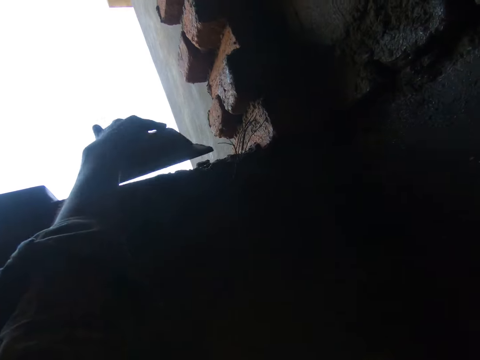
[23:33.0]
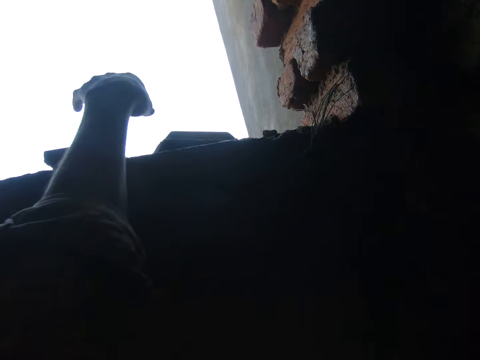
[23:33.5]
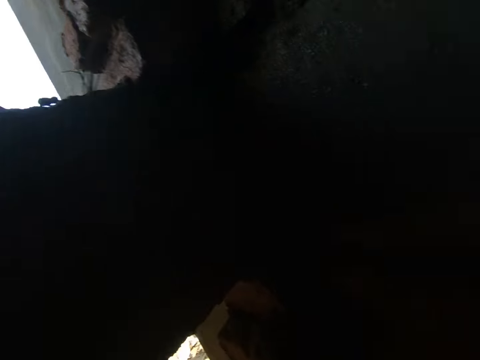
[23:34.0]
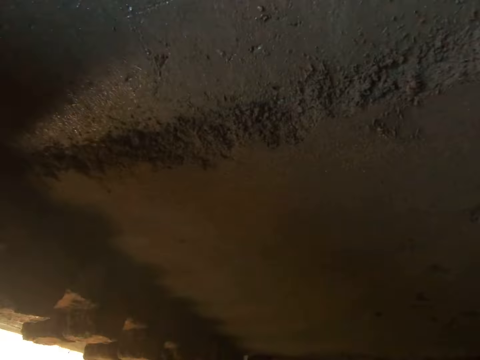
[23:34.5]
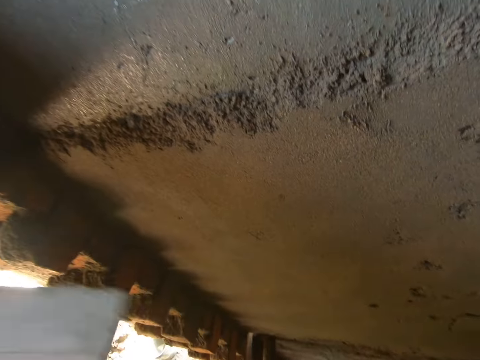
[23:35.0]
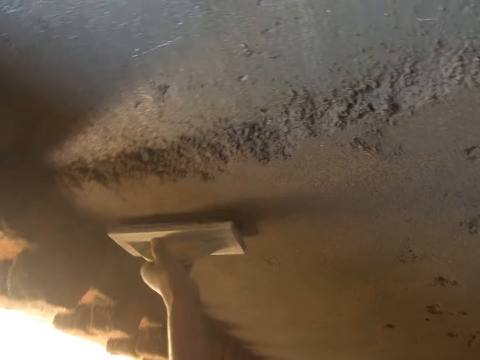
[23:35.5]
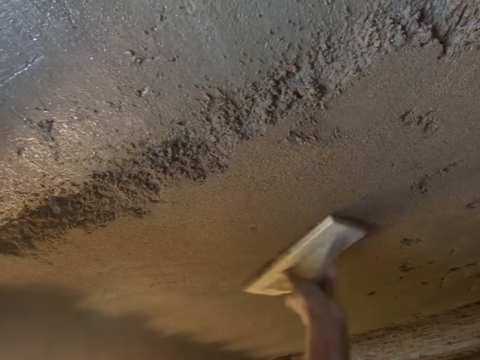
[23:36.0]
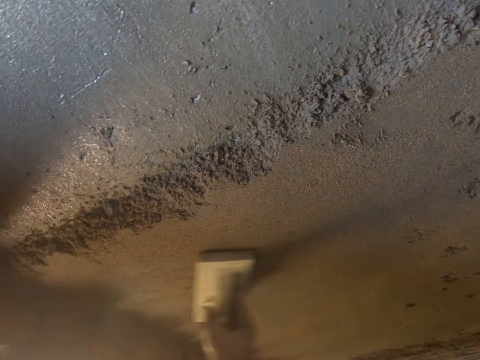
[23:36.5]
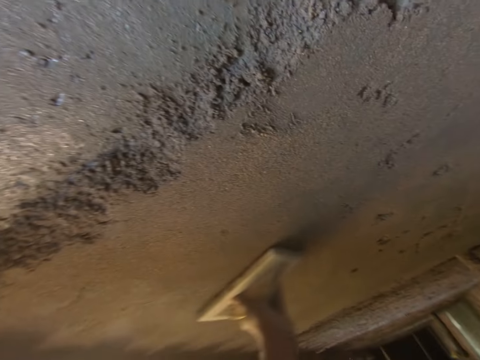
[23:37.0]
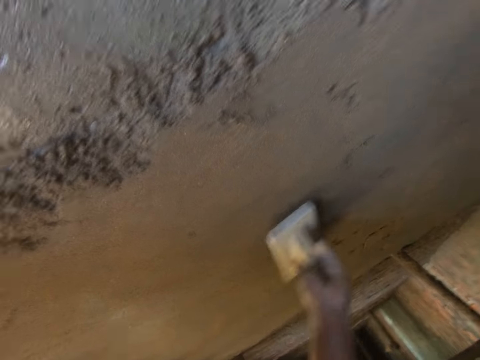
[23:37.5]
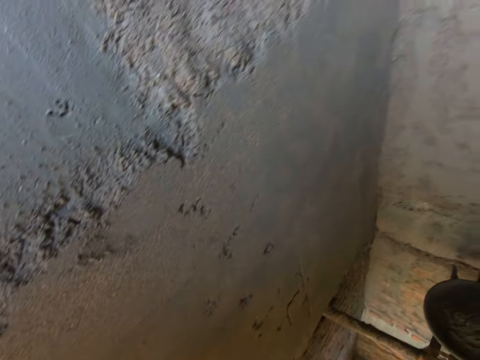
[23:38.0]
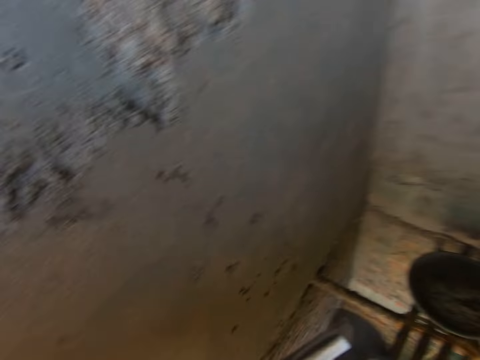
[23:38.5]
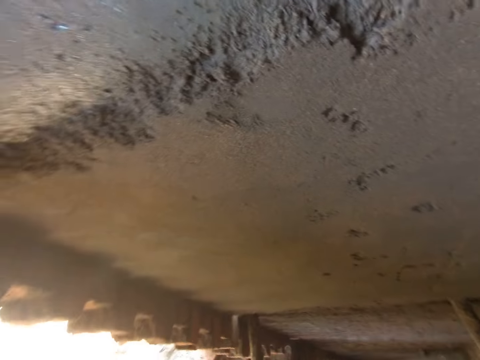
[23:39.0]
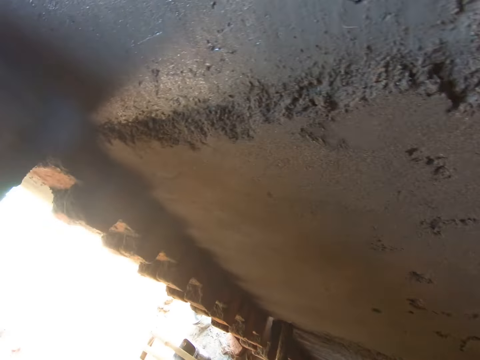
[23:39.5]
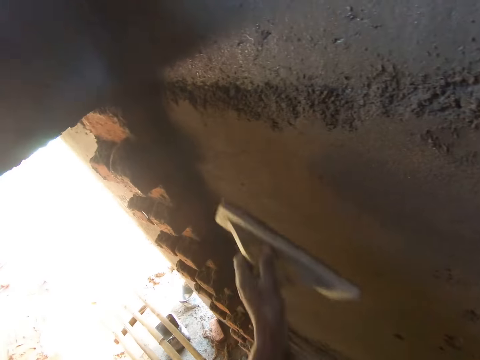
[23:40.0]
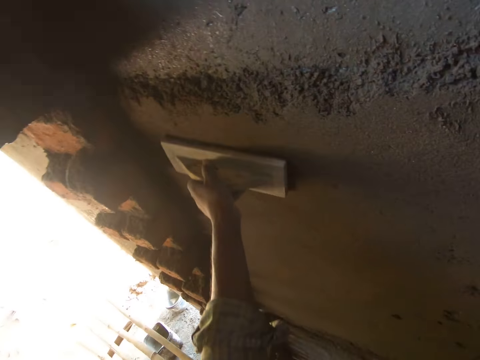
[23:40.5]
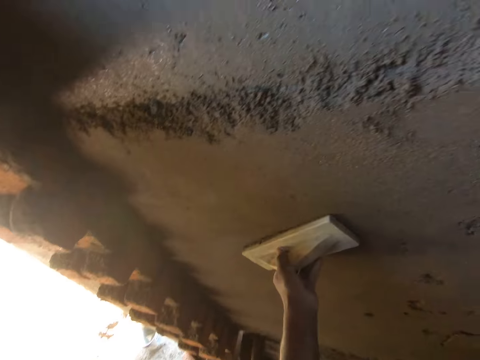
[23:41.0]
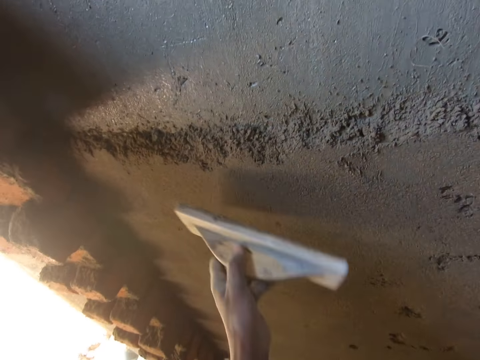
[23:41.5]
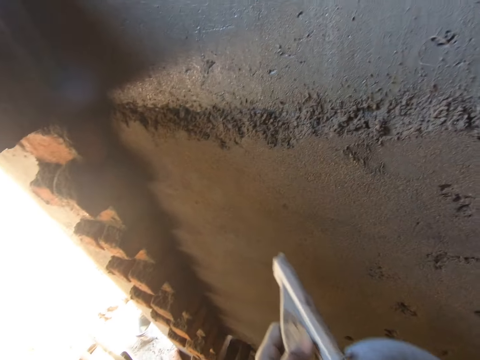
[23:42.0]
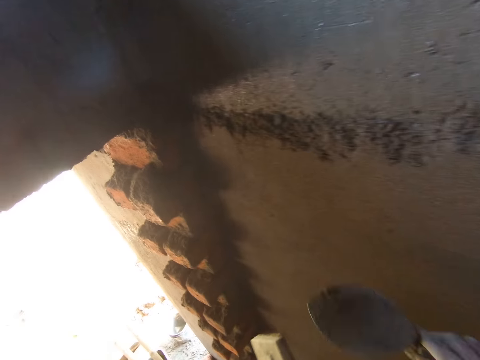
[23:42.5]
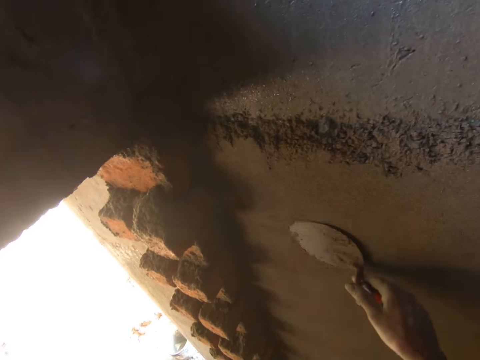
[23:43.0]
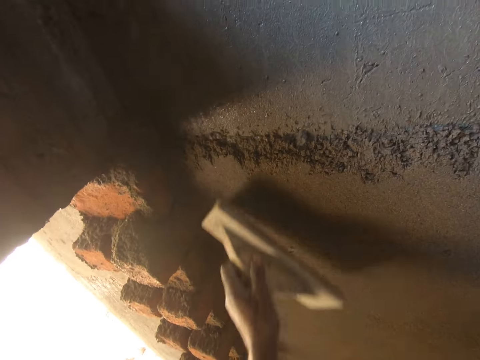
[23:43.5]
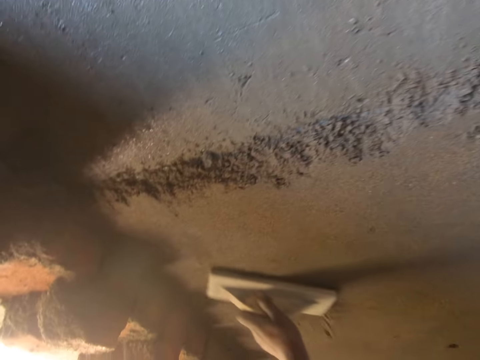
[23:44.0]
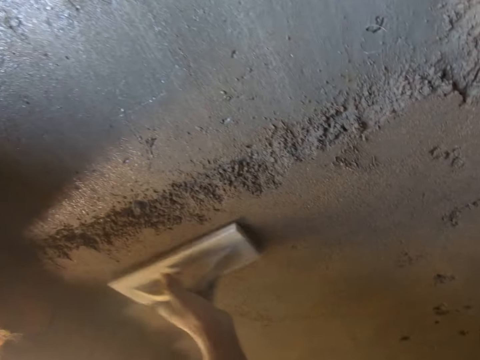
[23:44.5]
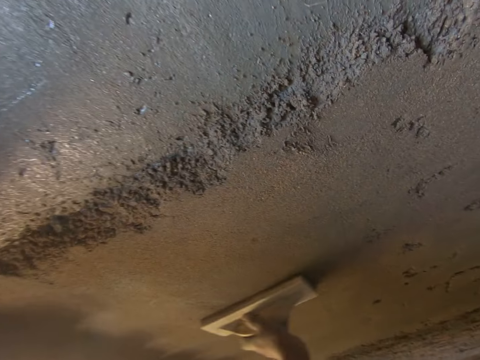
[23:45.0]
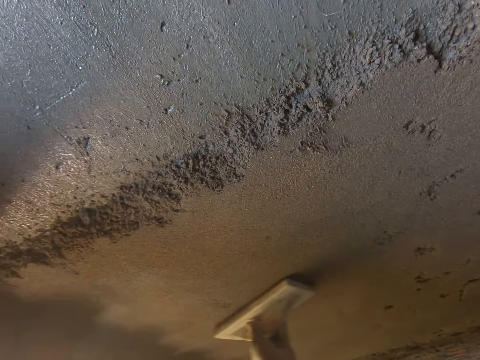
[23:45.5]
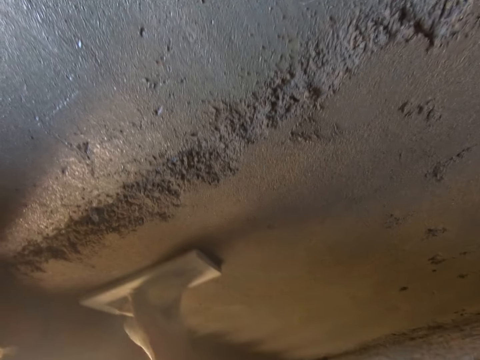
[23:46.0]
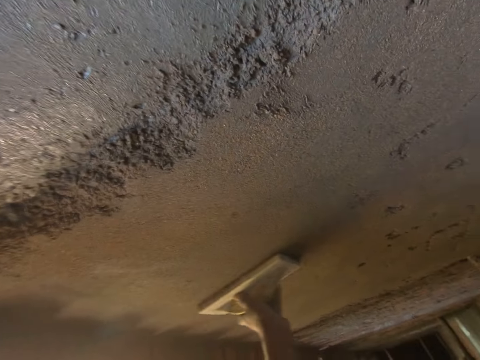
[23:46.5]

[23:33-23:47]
The camera wearer drops the wooden float or hawk in his left hand on the wall. He picks up the wooden float on the wall with his left hand. He smoothens the wall surface with the wooden float in his left hand. He levels the wall with the hawk. He removes cement from the wooden float with the hand trowel in his right hand. He smoothens the wall surface with the hand trowel in his right hand. He smoothens the wall surface with the wooden float in his left hand.

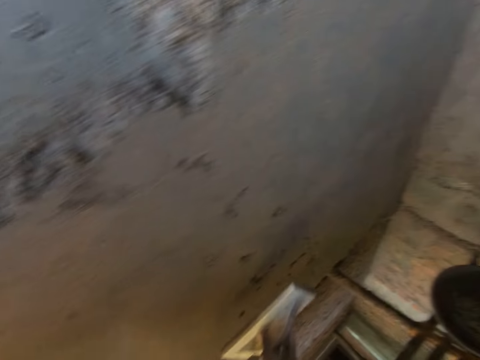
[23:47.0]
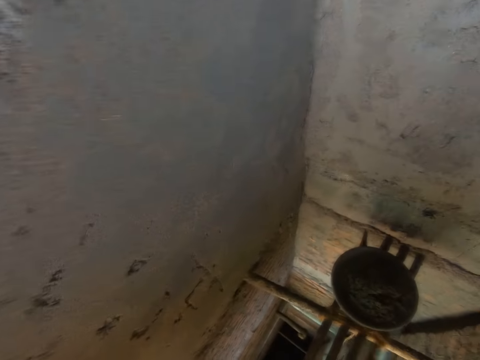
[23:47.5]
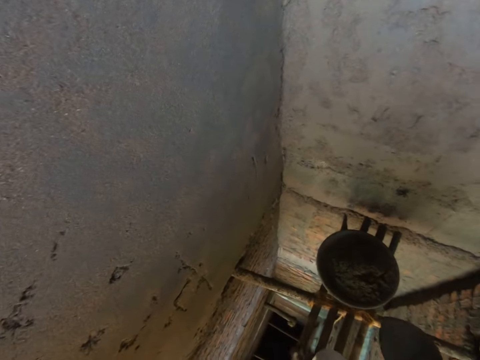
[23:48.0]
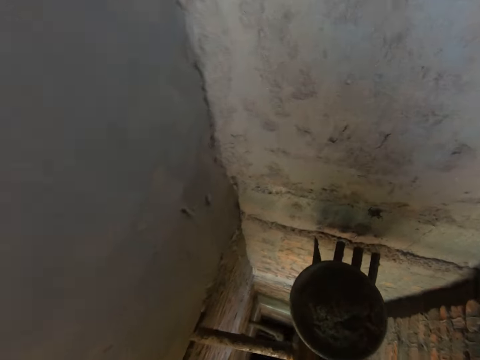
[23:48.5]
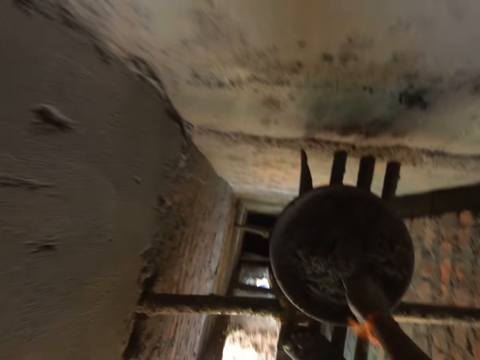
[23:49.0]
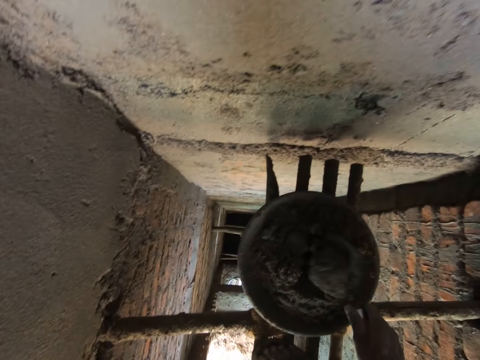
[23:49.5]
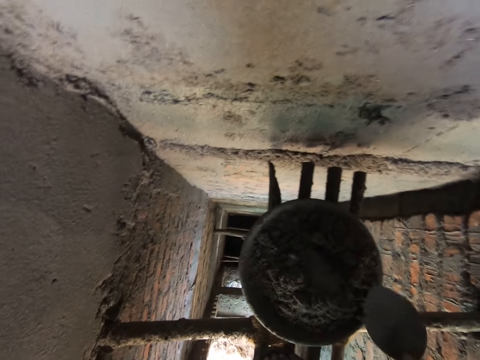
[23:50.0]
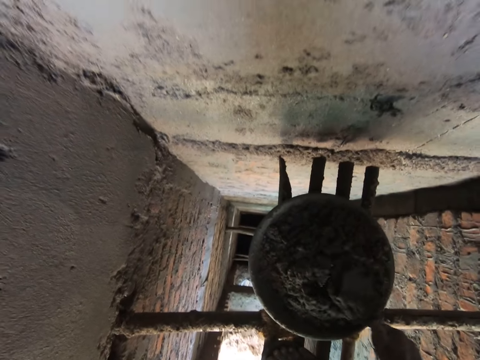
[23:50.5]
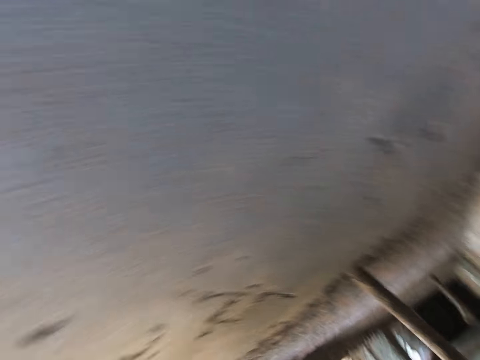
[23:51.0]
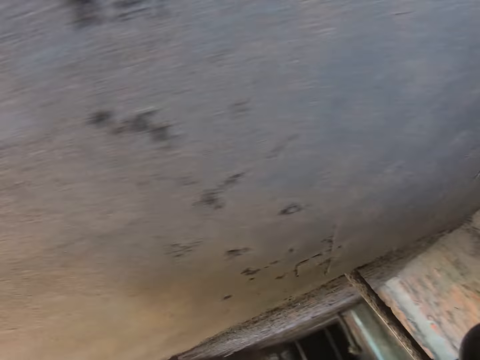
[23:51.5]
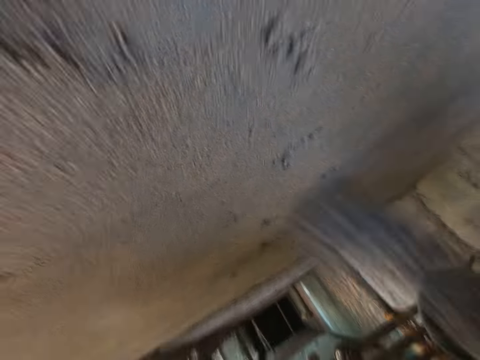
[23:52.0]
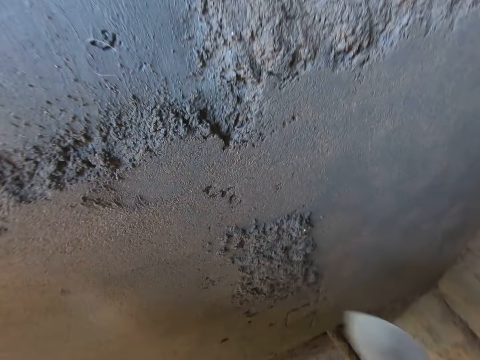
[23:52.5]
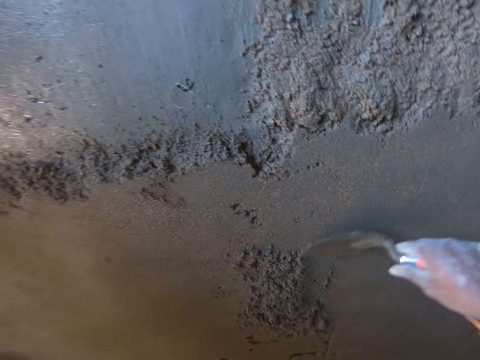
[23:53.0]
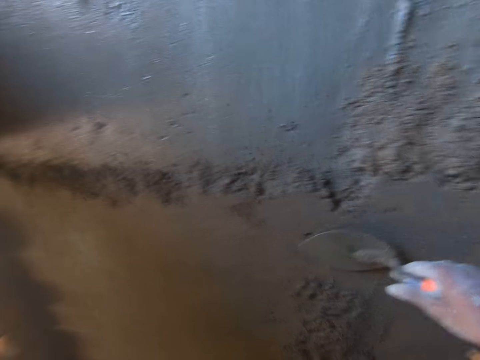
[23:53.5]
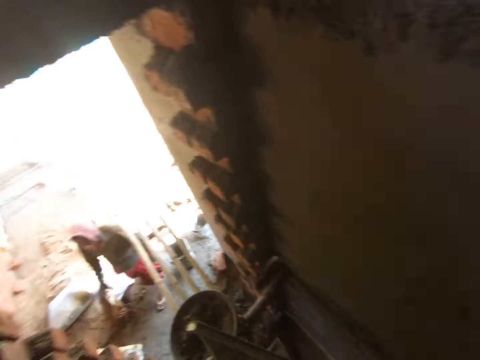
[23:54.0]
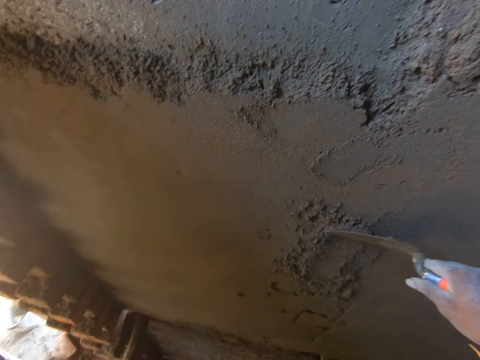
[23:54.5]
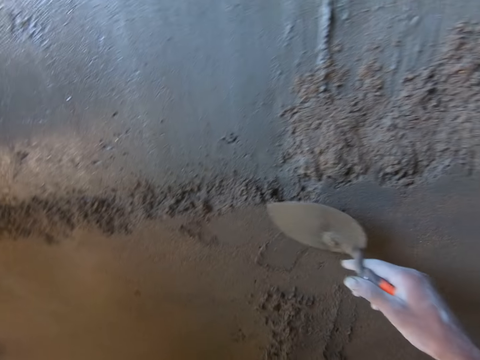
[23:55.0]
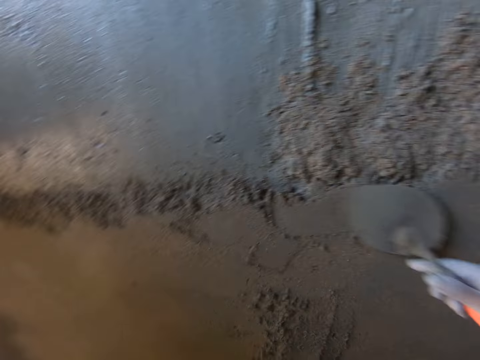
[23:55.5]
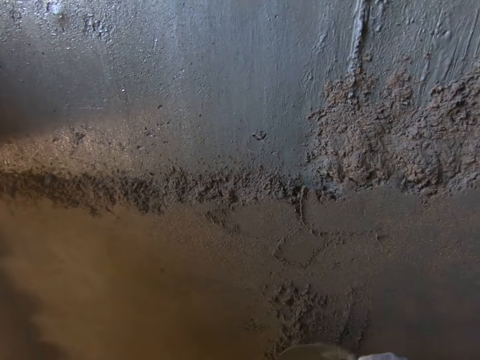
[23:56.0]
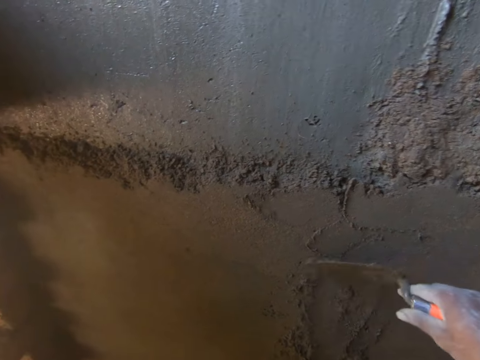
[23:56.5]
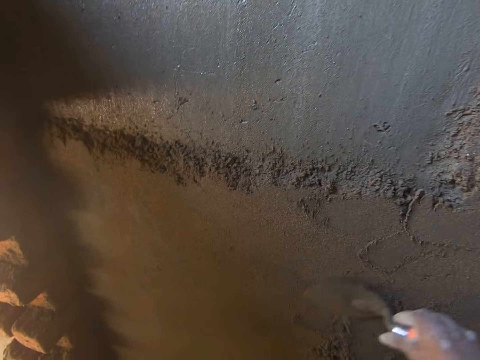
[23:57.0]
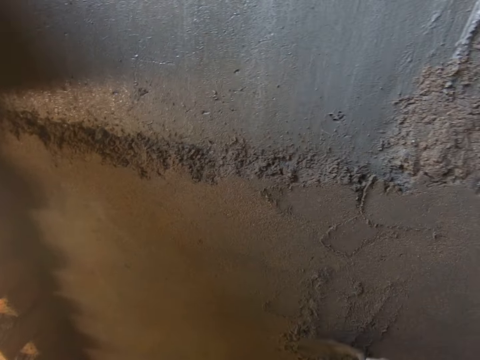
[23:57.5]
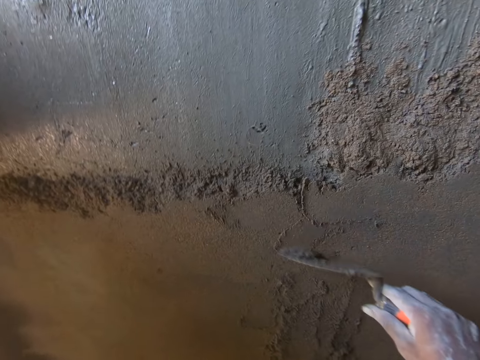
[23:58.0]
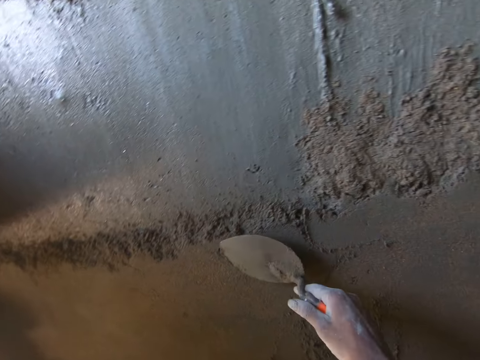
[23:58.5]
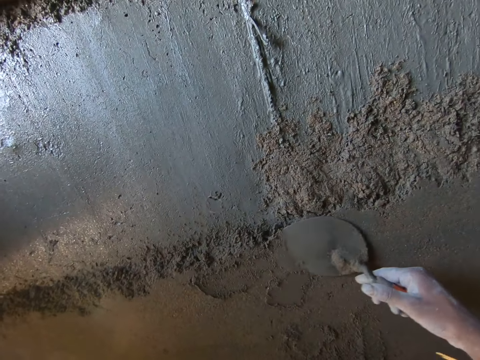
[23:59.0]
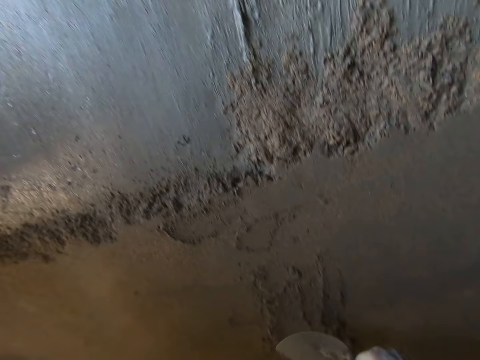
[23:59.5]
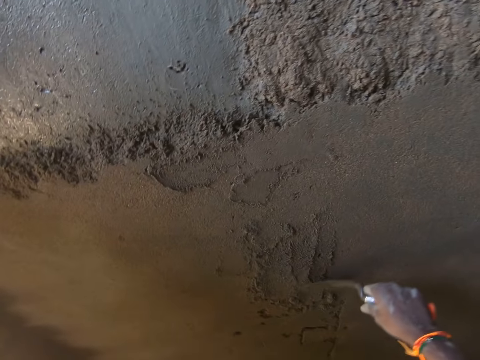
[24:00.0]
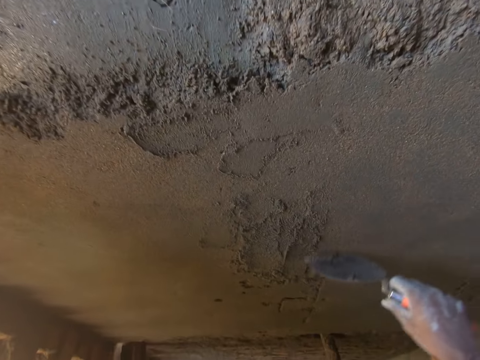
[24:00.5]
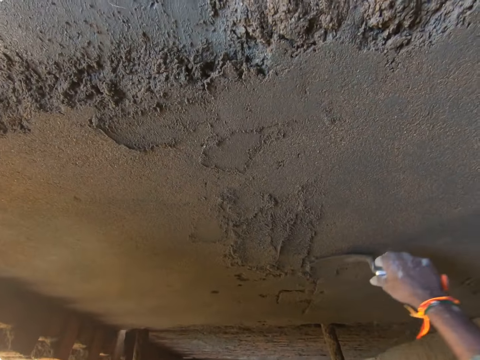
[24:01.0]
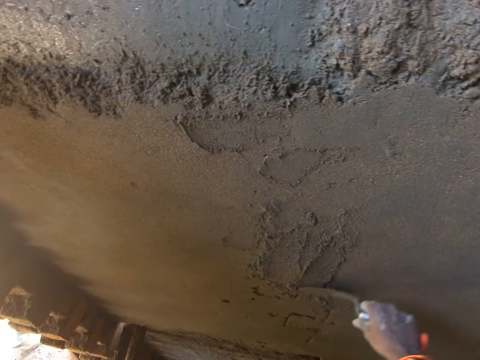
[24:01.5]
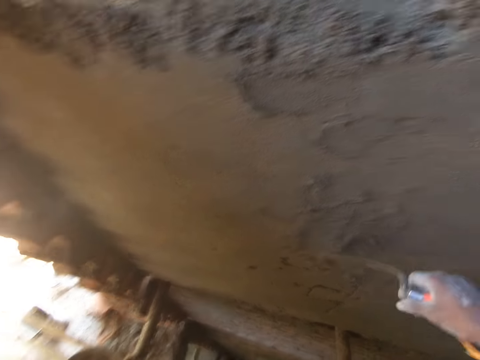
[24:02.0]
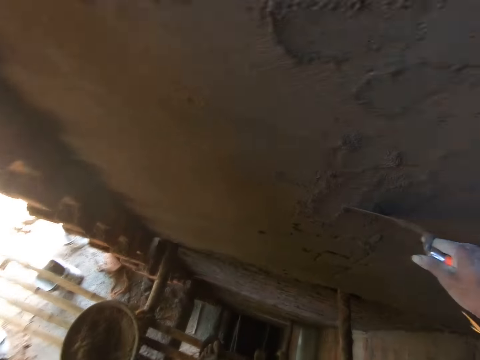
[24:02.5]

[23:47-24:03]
The camera wearer mixes some cement in a head pan on a bamboo scaffold with the hand trowel in his right hand. He scoops some cement from the head pan on the bamboo scaffold with the hand trowel in his right hand. He plasters the wall with the cement in the hand trowel in his right hand. He smoothens the wall surface with the hand trowel in his right hand.
